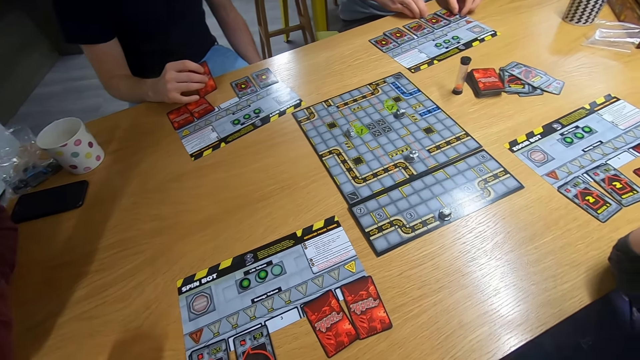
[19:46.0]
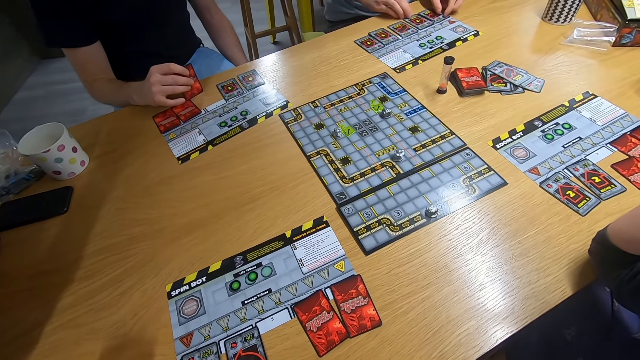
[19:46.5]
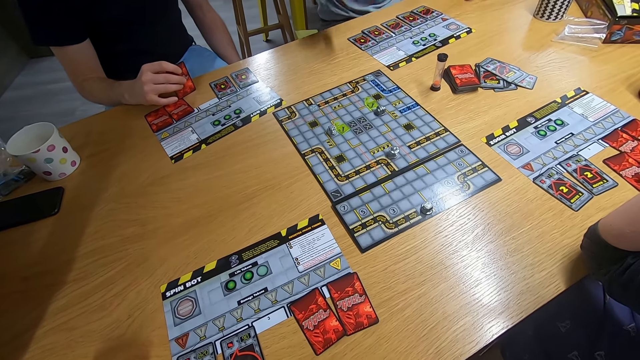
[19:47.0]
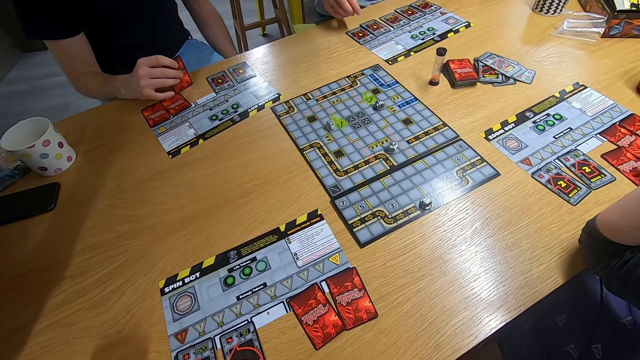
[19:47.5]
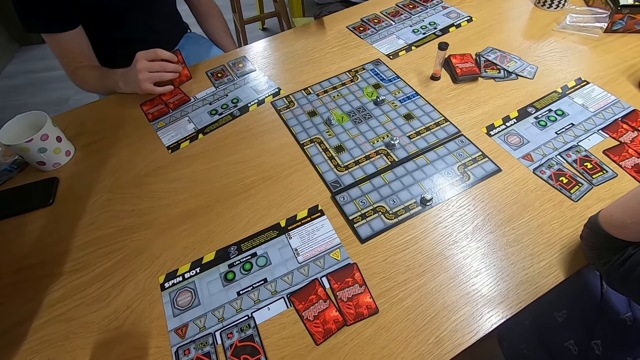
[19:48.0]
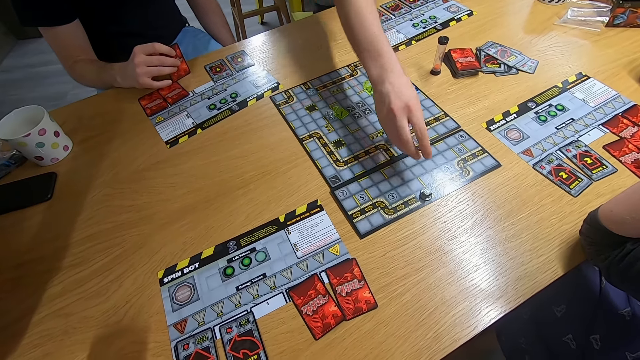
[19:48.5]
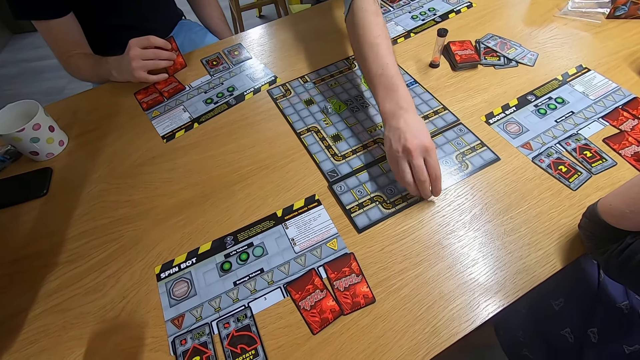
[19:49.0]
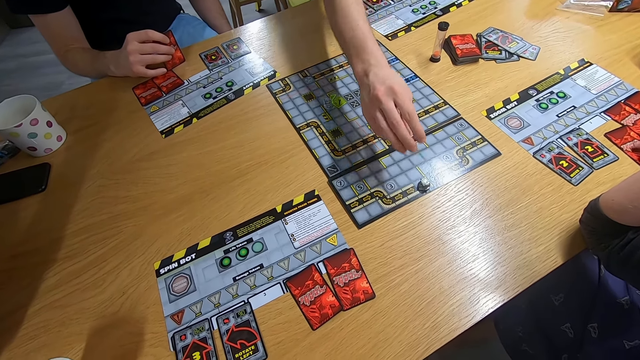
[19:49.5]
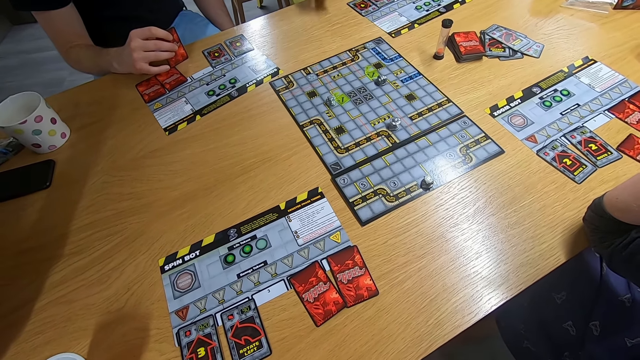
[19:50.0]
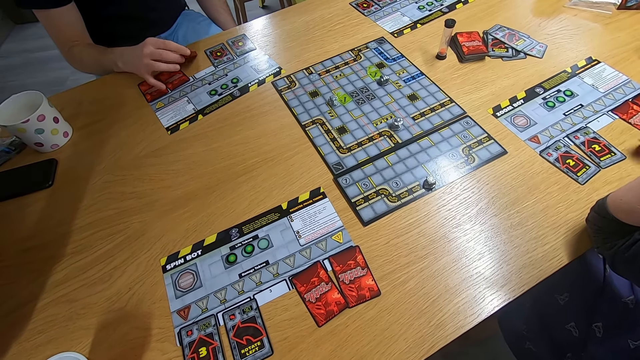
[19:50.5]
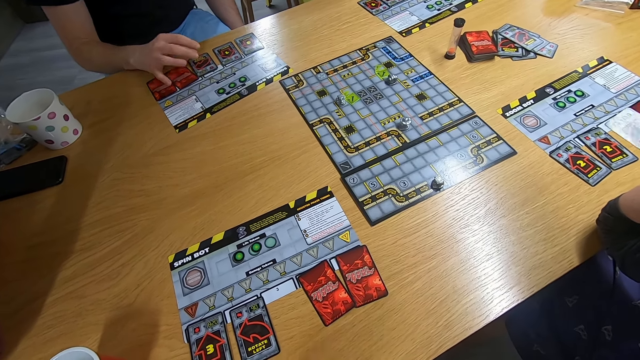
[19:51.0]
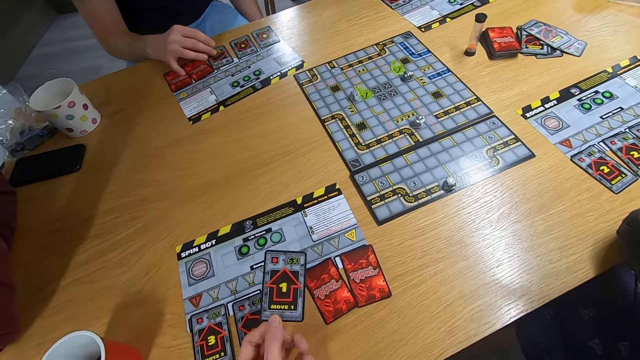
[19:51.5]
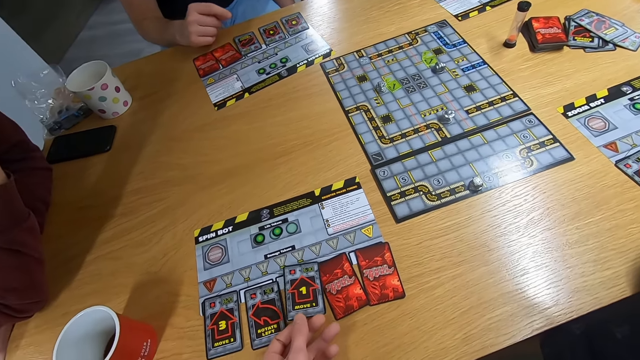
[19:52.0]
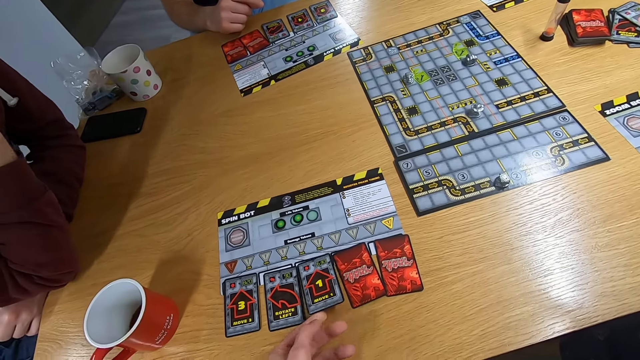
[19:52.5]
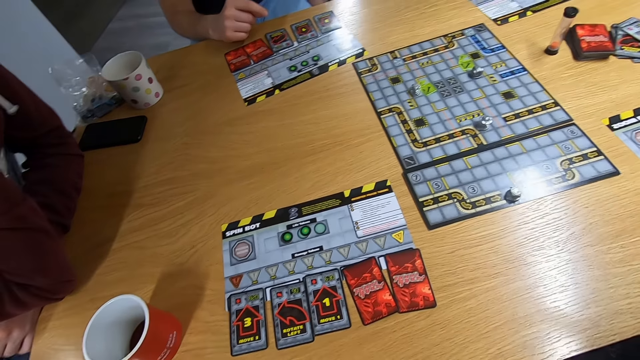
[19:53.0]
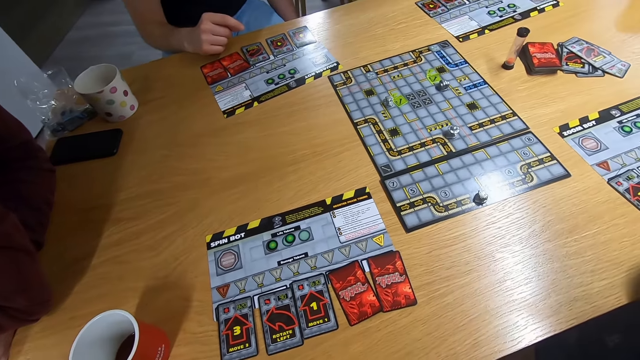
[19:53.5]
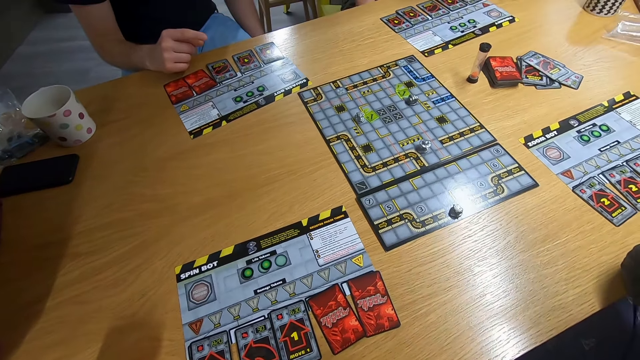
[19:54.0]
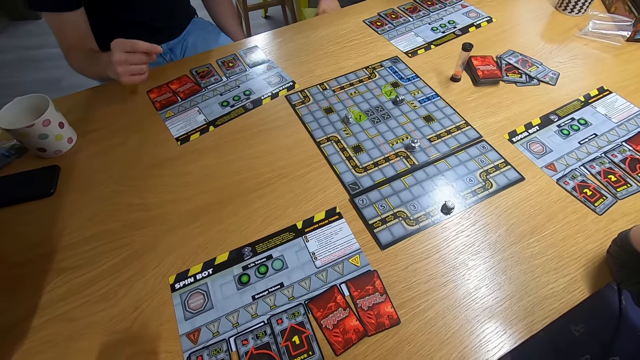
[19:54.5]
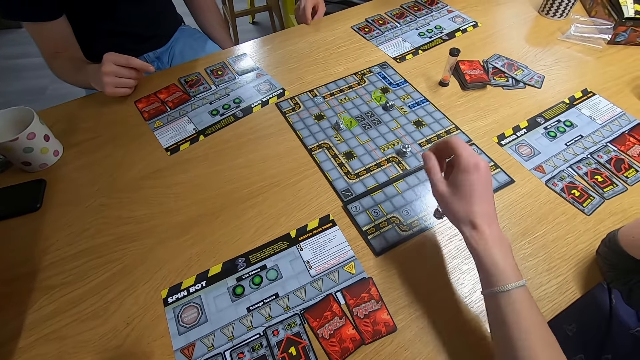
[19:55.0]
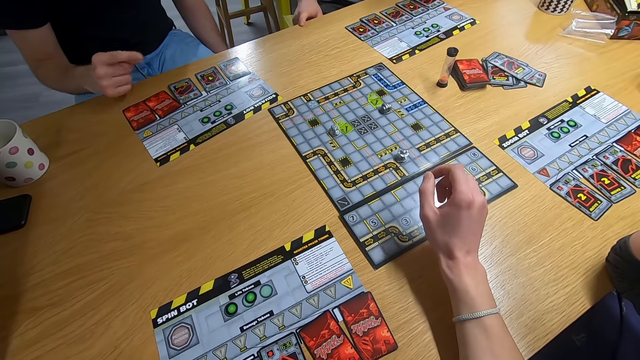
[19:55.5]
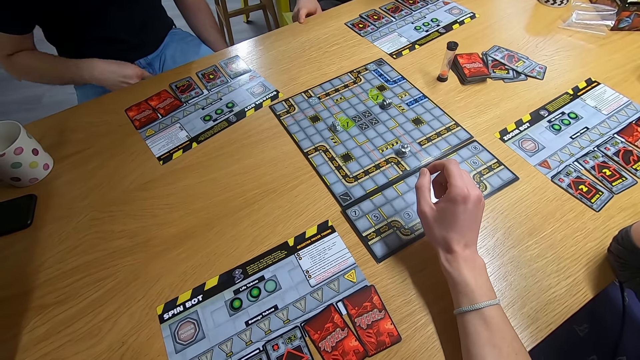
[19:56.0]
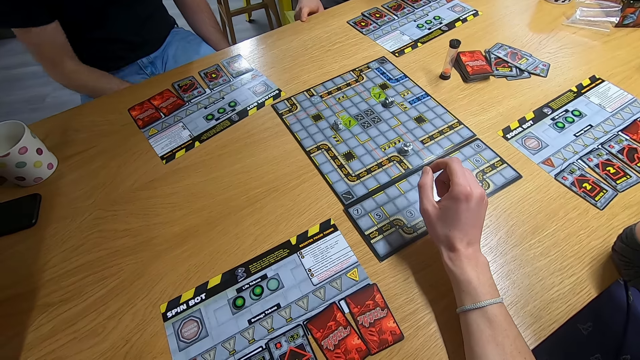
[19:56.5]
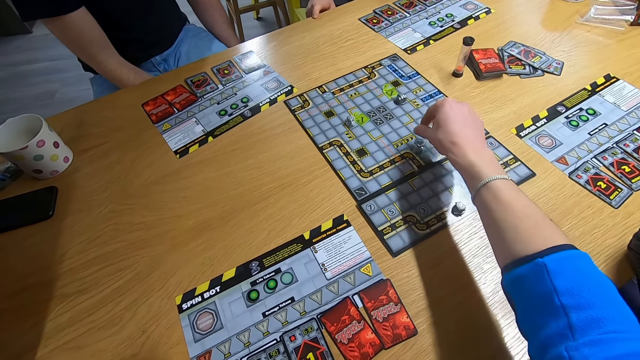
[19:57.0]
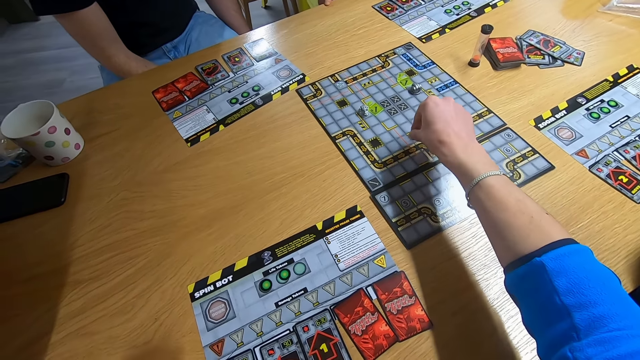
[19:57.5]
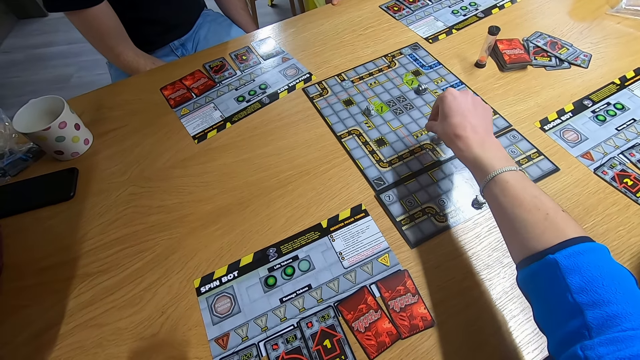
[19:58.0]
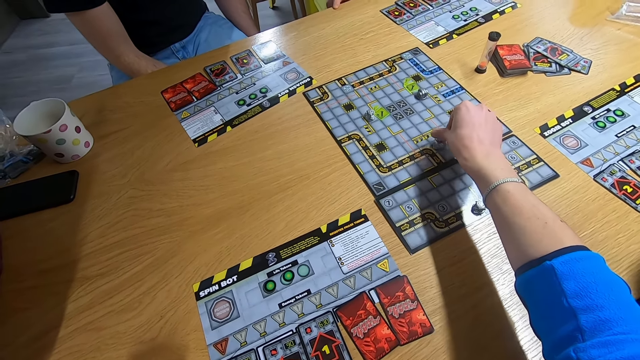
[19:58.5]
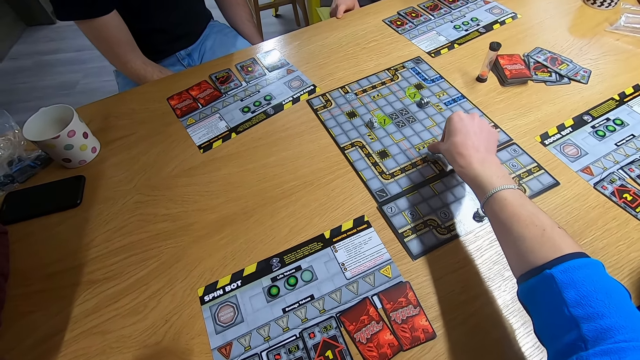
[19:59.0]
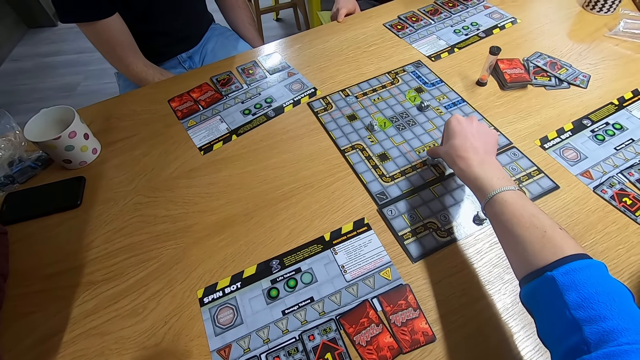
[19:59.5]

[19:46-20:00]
A man swings the right hand and plays the board game. A lady picks a card with the right hand. Another man drops the cards on the desk. The lady drops the card on the desk. The camera wearer drops the card on the desk. They stare at the board game. They swing the right hand. The other man swings the right hand. The camera wearer plays the board game.

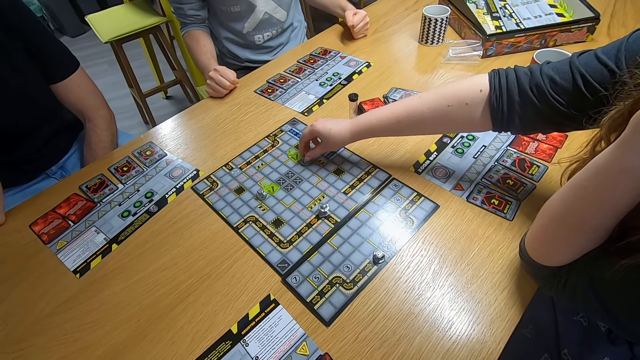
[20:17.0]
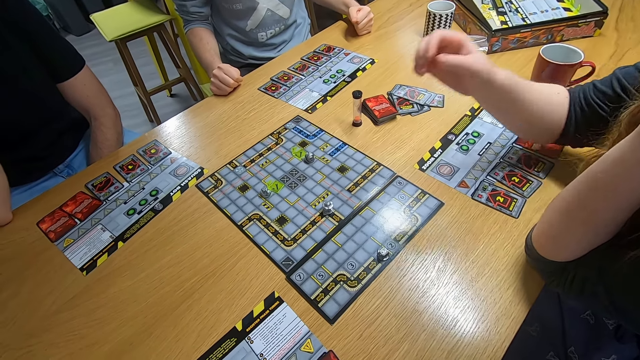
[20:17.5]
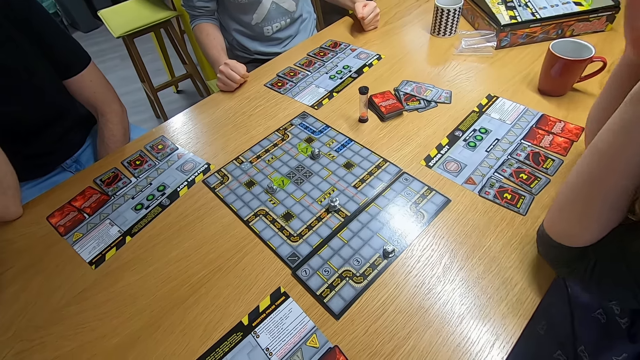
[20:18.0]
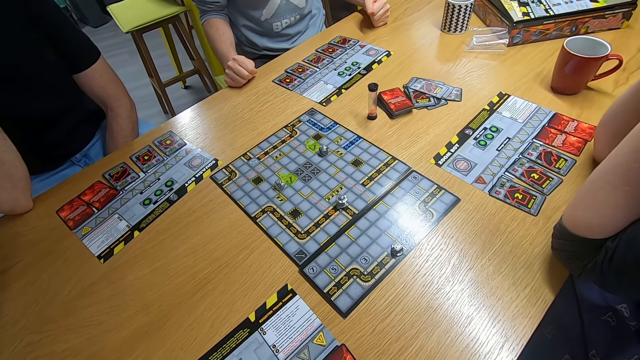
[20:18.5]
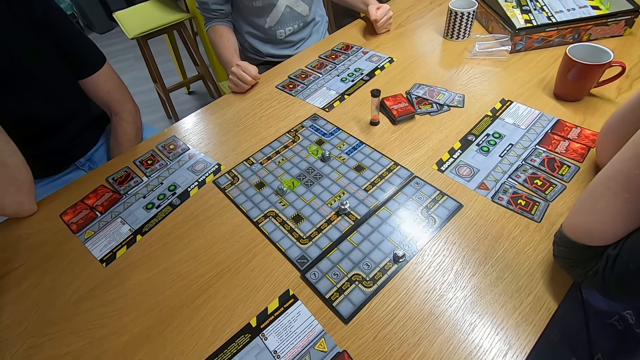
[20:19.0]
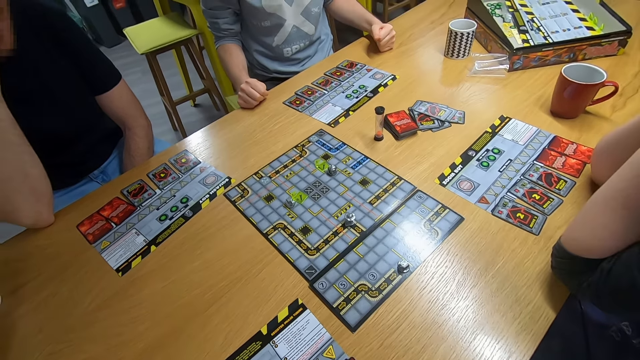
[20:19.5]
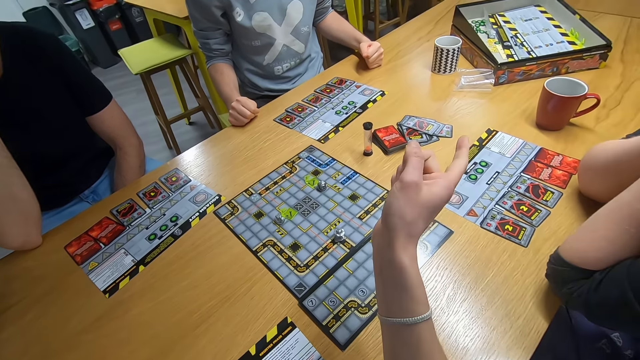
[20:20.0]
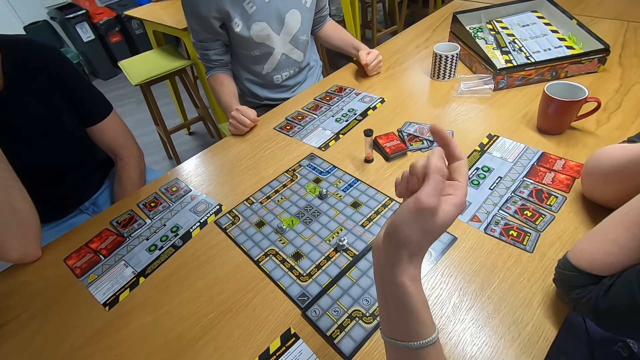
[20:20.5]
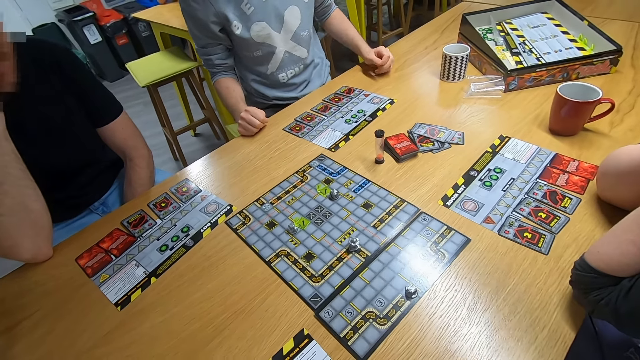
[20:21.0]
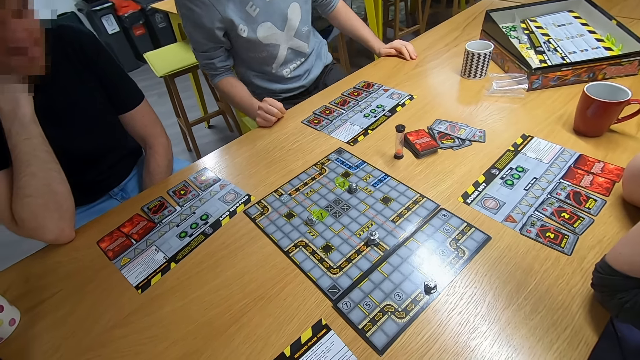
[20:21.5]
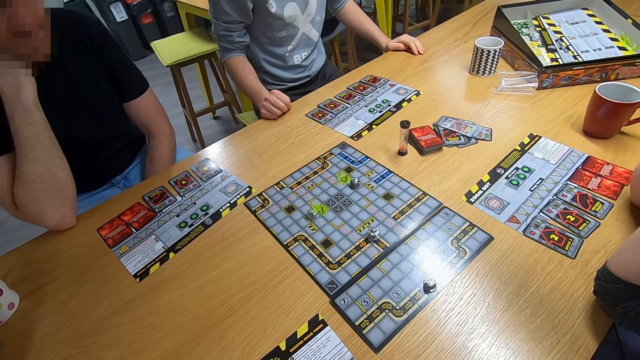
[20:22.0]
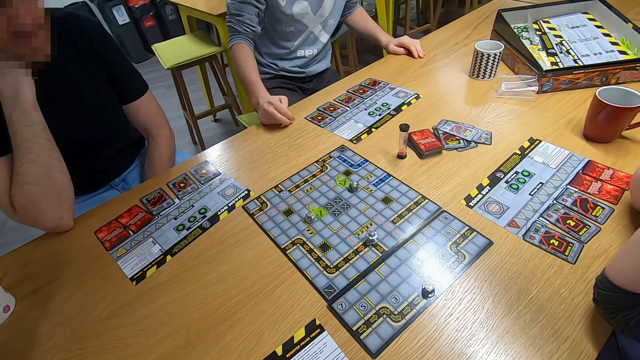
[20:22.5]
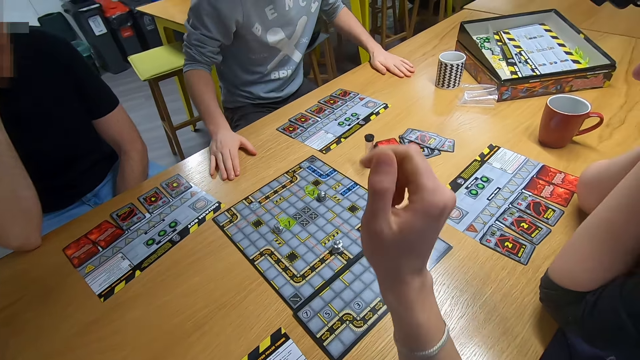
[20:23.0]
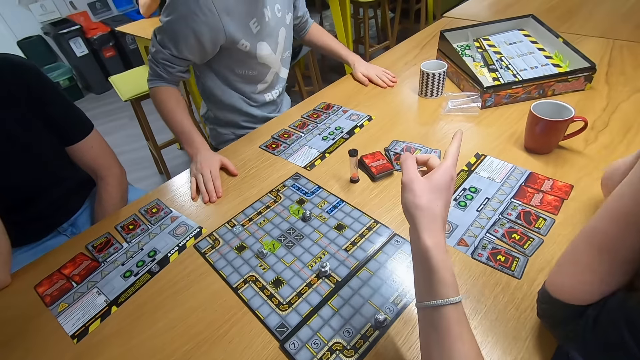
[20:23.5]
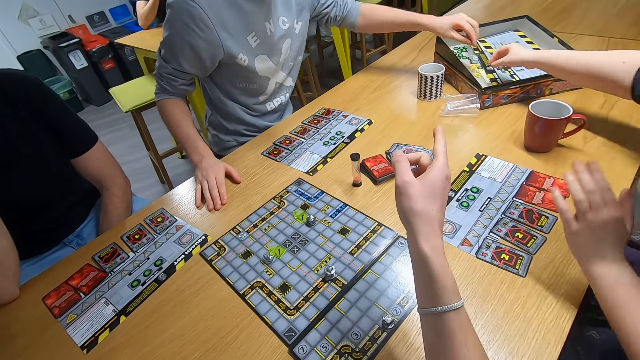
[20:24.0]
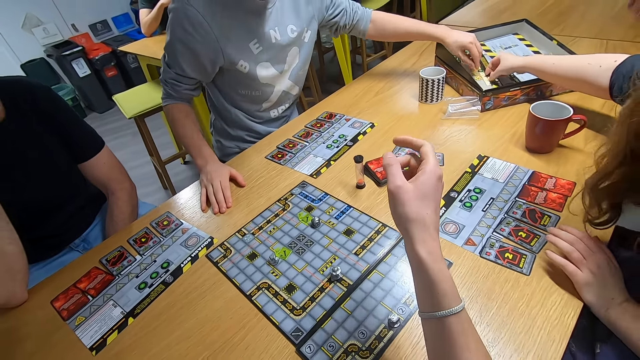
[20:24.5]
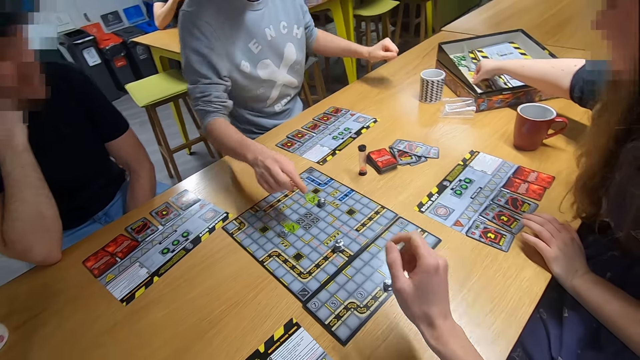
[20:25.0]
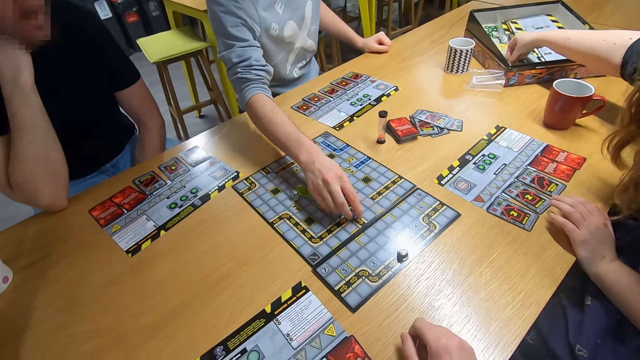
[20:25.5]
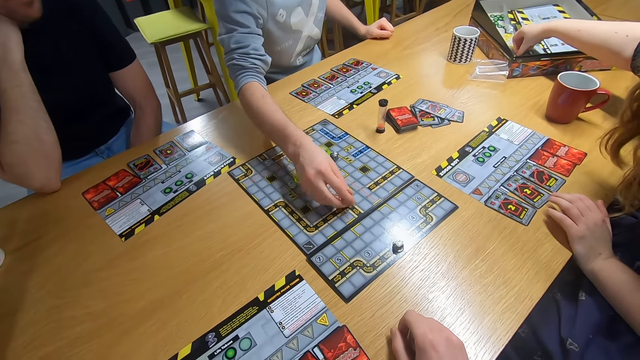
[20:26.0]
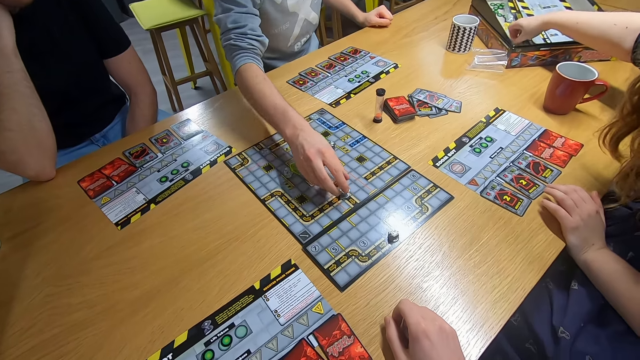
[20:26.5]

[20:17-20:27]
The camera wearer stares at the board game. They swing the right hand. They point at the box. A lady swings the right hand. A man swings the left hand and plays the board game. The lady picks a board game piece.
